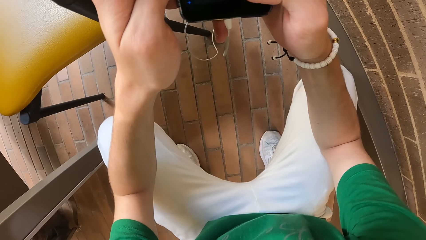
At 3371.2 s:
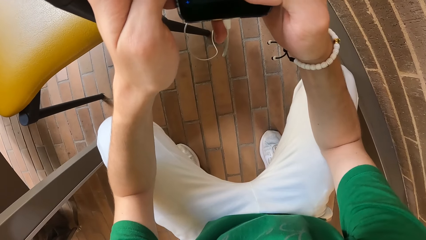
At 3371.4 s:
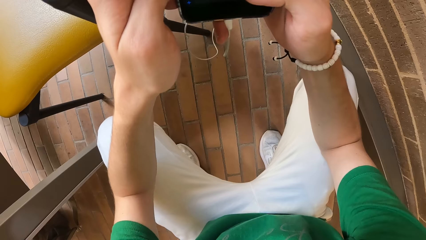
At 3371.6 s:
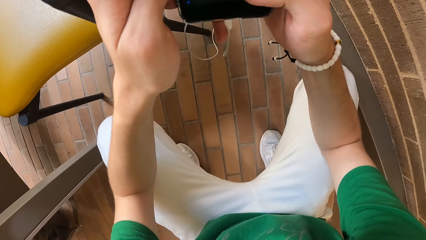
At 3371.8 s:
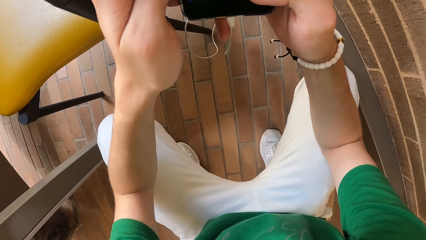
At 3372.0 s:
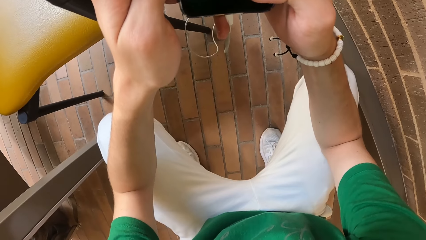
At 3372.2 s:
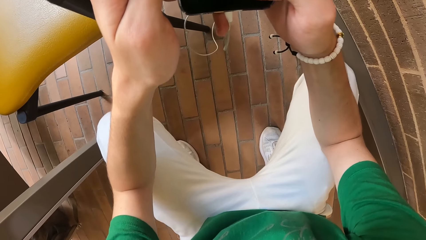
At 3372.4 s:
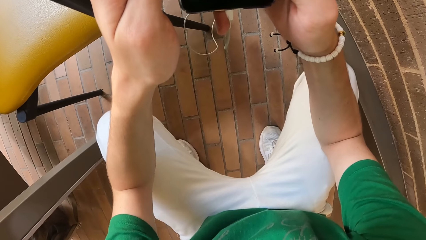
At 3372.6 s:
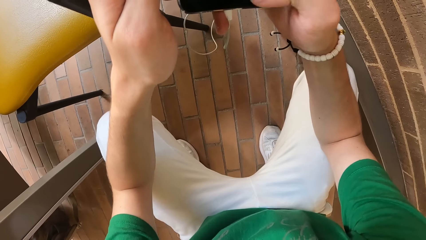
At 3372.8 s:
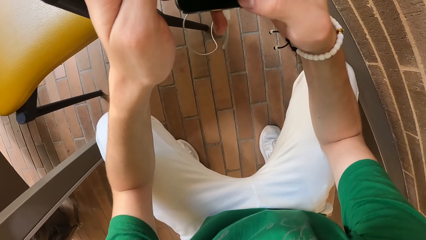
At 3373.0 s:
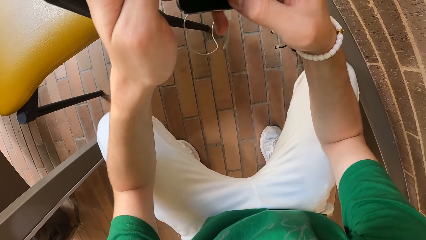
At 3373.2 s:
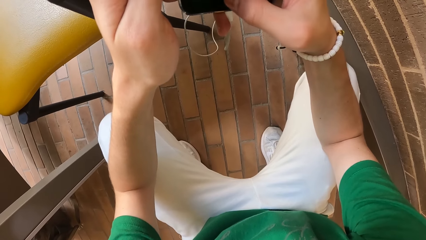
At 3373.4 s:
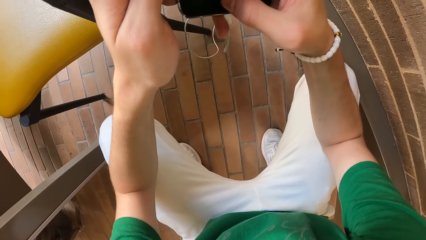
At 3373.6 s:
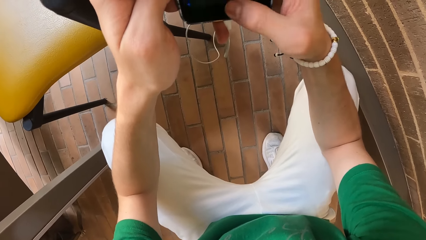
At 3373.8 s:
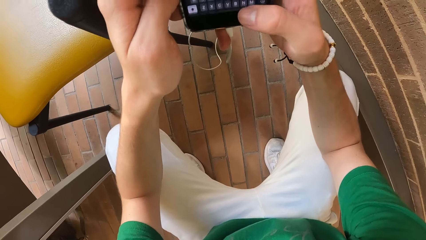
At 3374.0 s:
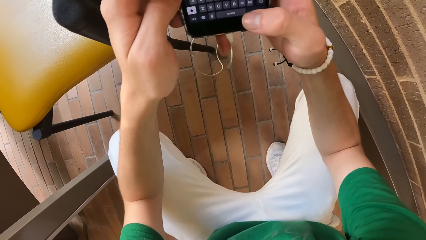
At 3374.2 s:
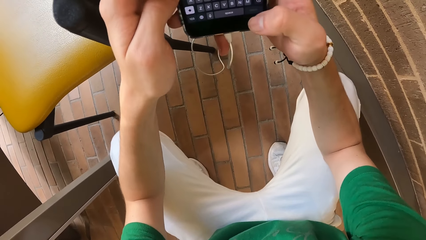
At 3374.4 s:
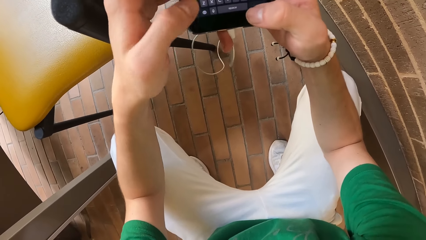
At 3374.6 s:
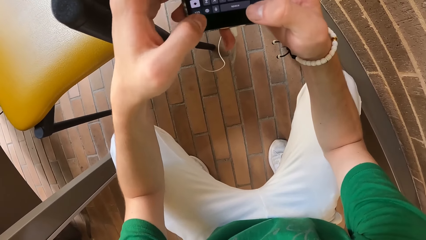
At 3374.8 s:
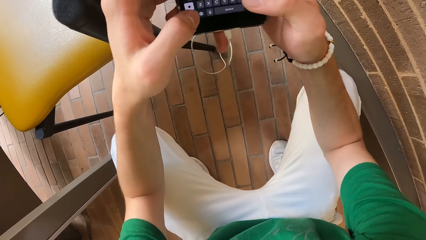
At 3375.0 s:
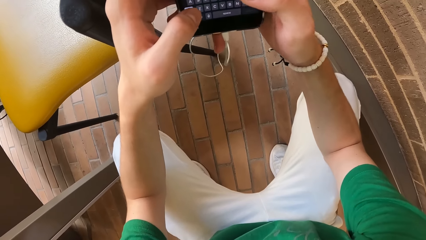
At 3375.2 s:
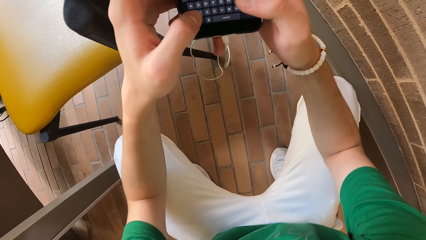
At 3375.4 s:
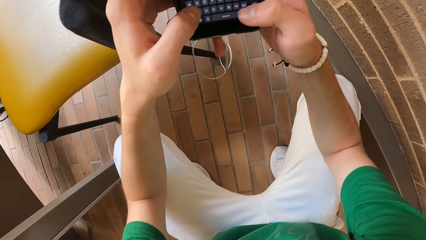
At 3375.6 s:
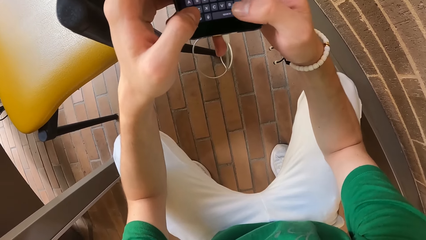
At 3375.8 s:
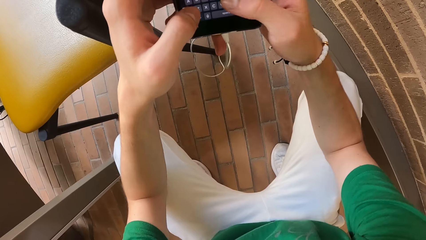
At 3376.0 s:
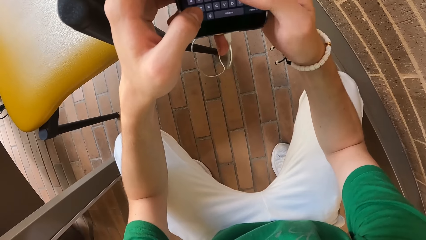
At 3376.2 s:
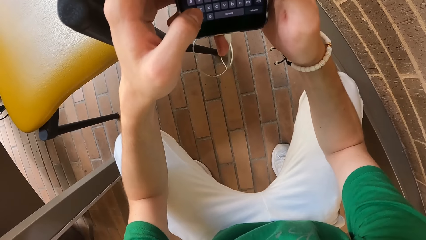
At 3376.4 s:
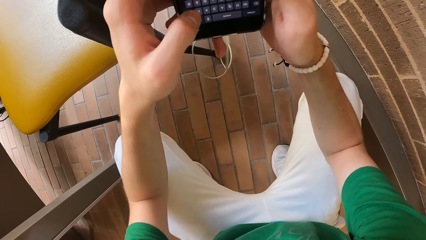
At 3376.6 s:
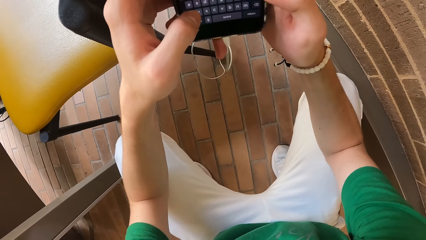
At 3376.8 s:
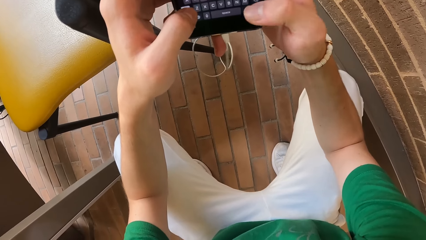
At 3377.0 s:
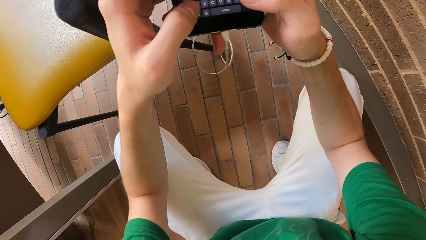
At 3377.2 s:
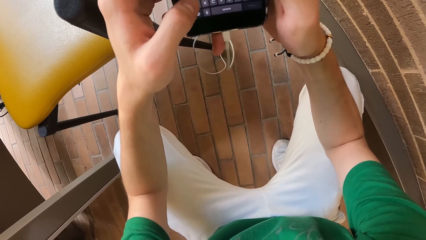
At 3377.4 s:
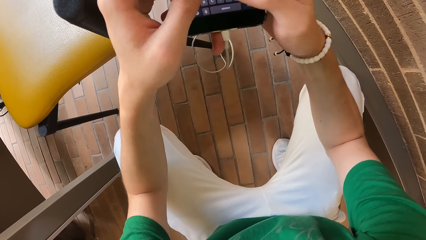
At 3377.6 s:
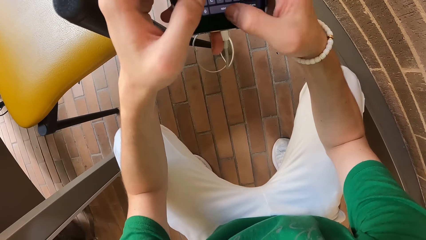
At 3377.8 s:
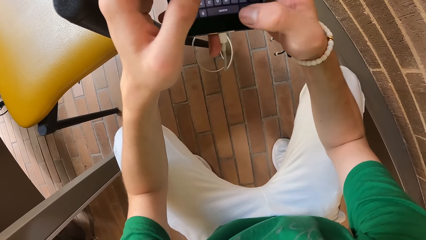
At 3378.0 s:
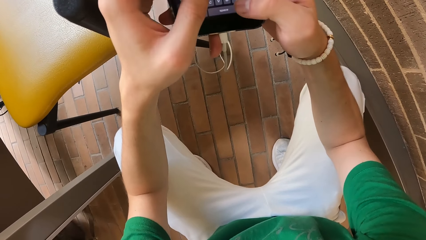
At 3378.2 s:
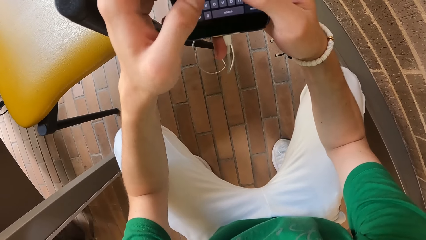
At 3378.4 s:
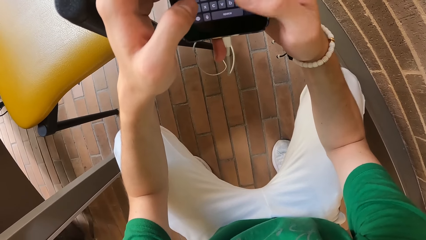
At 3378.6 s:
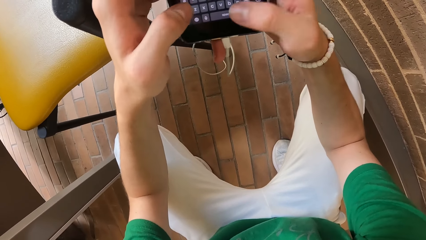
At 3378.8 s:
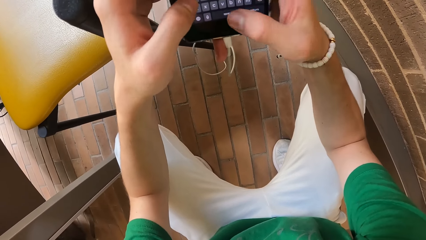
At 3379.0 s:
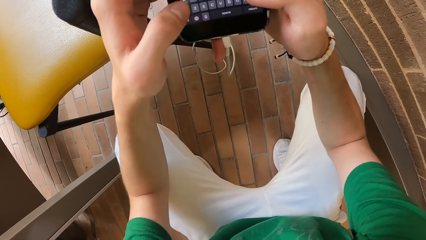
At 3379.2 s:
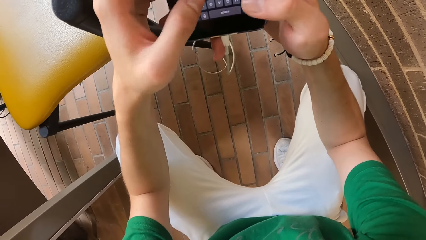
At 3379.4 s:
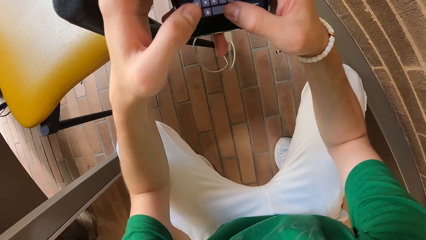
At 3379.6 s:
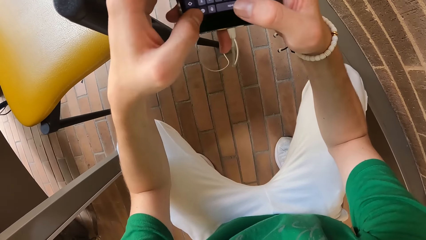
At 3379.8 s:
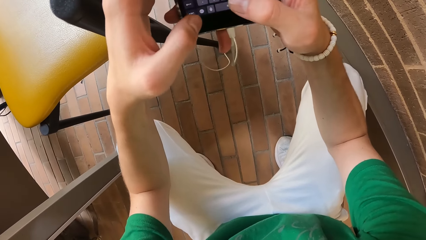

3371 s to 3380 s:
The camera wearer operates the phone with both hands.

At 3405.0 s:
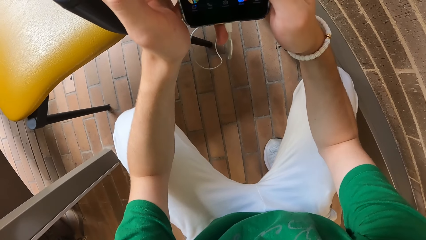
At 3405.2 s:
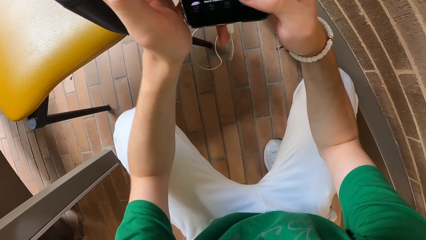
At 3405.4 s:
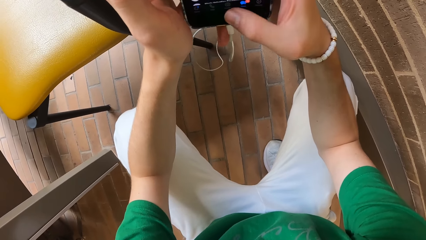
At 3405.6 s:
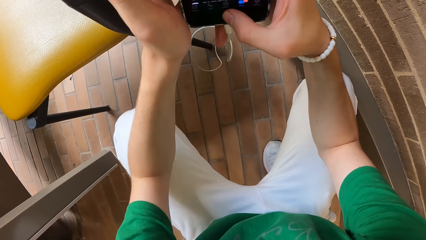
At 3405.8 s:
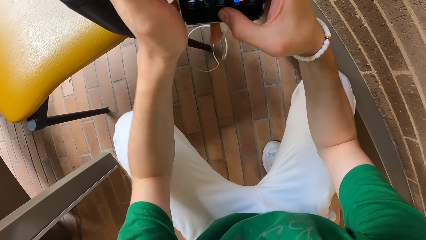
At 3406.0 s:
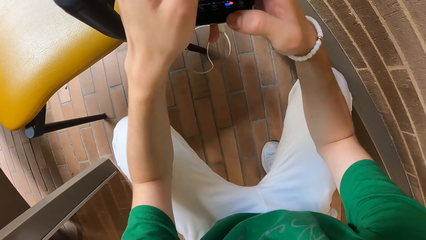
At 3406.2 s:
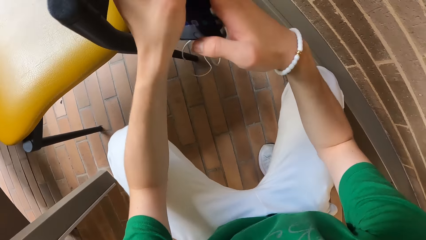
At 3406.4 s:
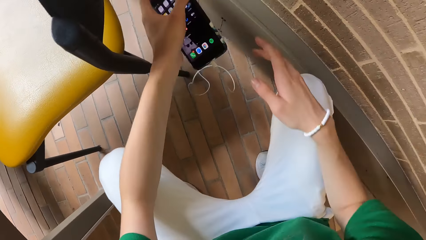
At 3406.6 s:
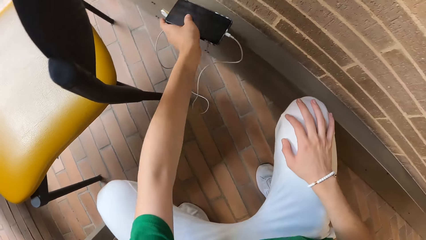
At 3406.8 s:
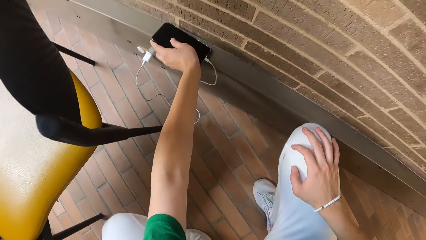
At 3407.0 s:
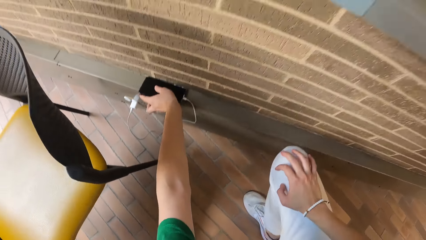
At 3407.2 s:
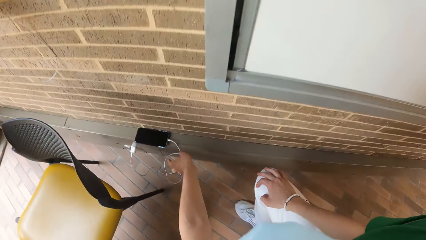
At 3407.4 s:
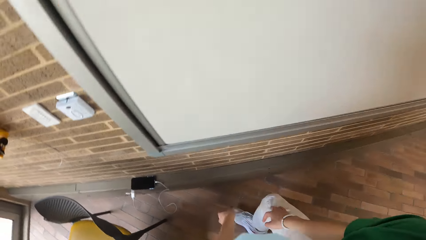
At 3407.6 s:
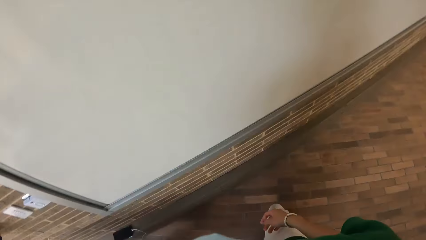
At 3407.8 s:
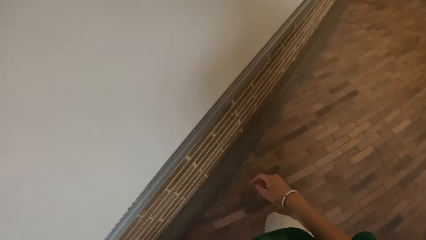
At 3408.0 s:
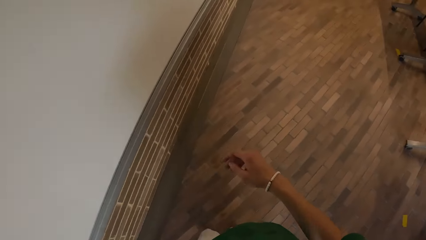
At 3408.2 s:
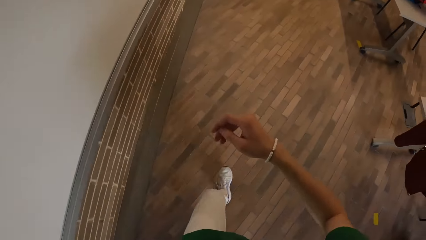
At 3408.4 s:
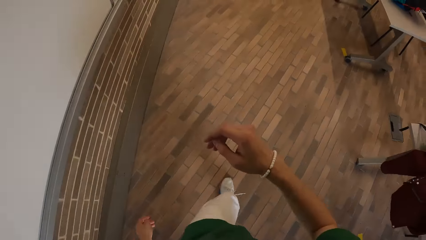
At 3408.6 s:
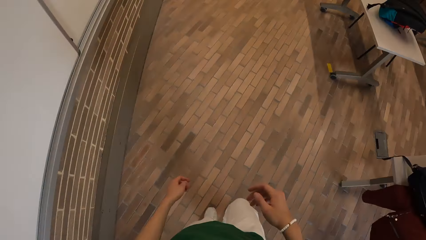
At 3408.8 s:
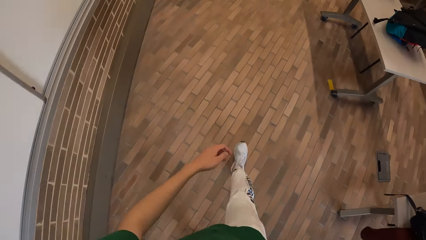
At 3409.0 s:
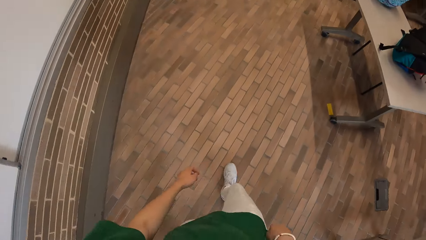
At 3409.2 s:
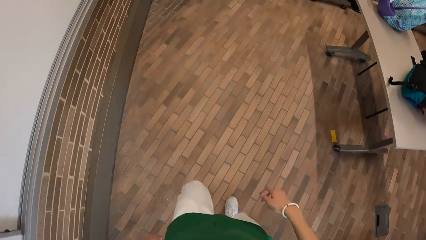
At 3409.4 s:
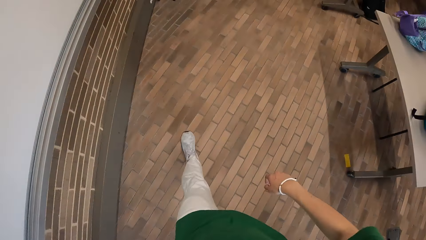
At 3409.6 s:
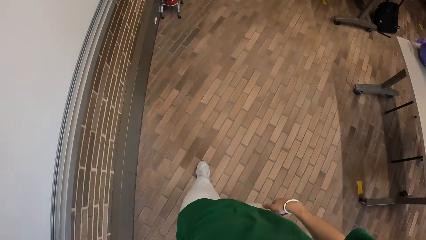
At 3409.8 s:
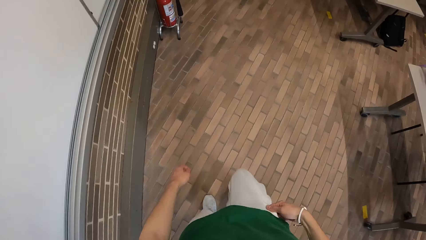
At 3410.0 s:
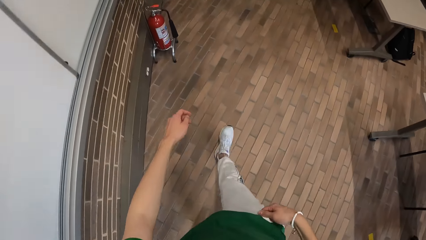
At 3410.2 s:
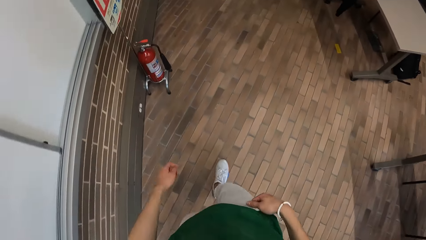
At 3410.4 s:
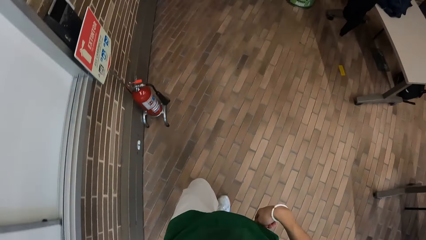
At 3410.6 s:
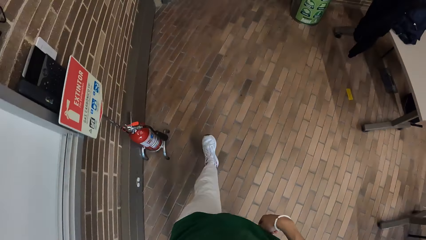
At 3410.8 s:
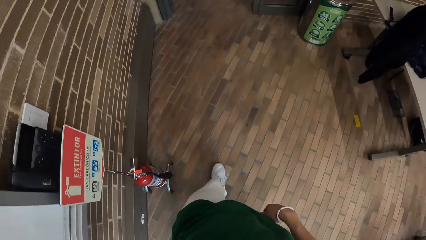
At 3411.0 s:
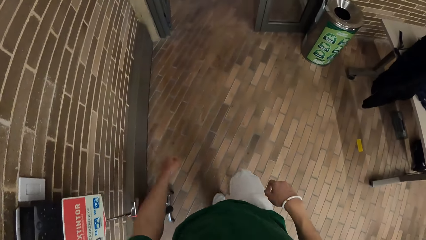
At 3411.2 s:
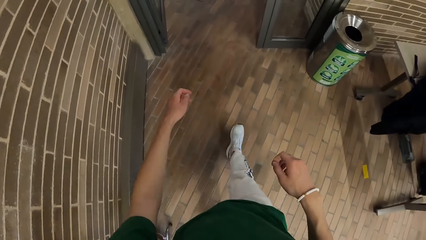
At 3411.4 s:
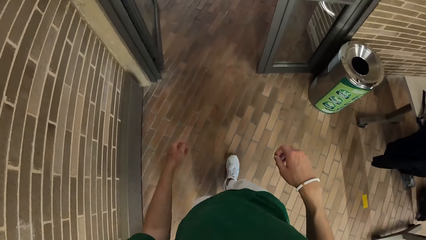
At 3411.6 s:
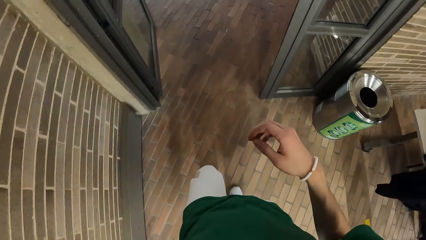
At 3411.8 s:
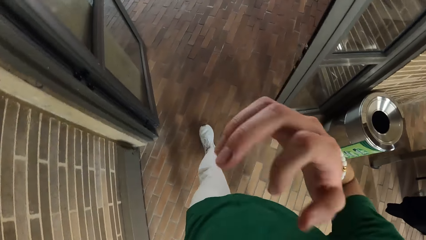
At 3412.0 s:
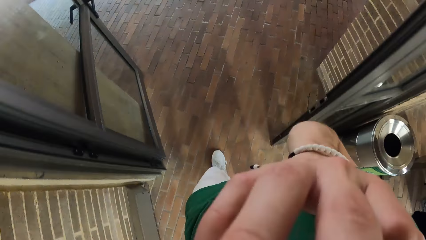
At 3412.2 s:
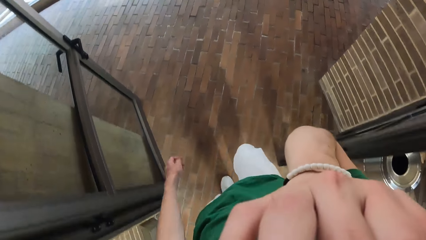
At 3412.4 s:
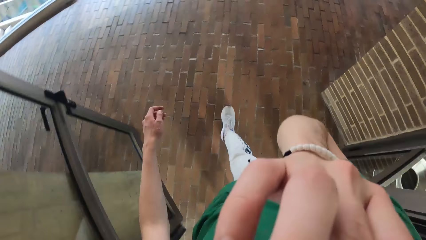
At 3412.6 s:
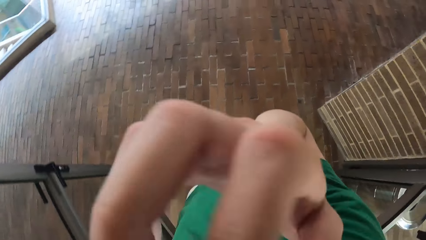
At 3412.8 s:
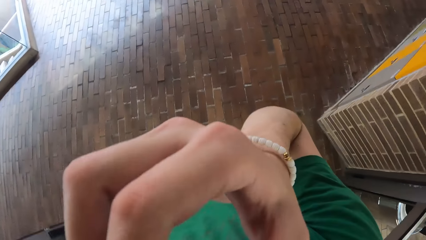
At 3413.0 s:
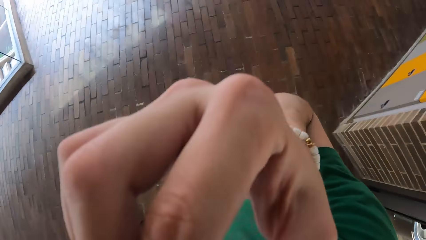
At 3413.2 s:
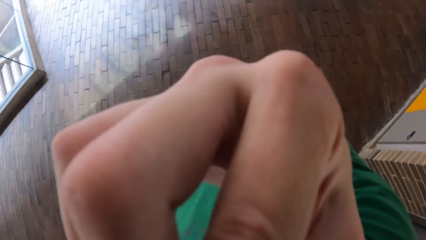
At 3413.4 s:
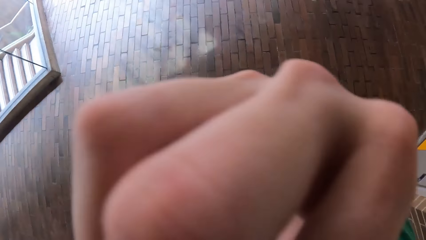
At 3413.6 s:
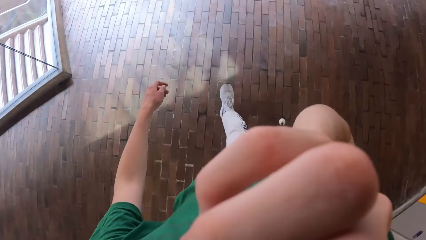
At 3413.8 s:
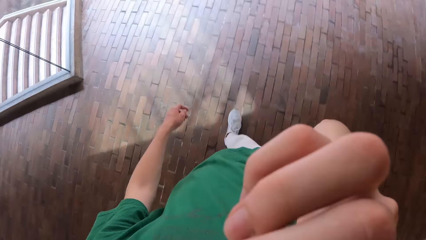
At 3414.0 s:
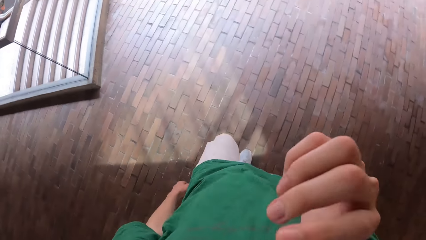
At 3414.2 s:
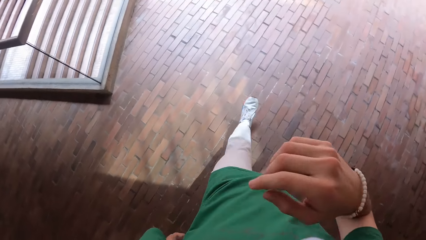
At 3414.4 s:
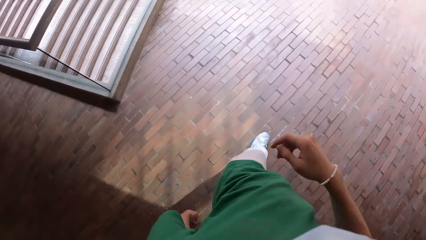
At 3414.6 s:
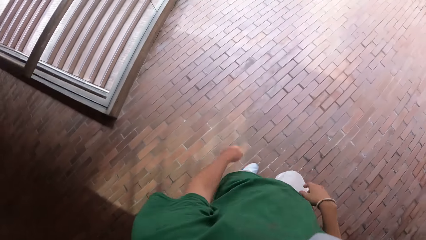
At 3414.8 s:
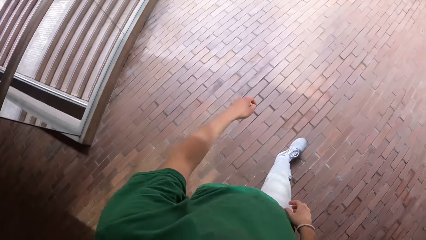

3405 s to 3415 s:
The camera wearer drops the phone on the slab or cardboard with his left hand. He walks in the room. He scratches his nose with his right hand.
